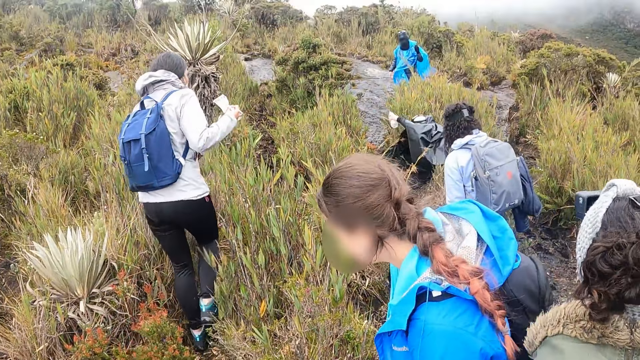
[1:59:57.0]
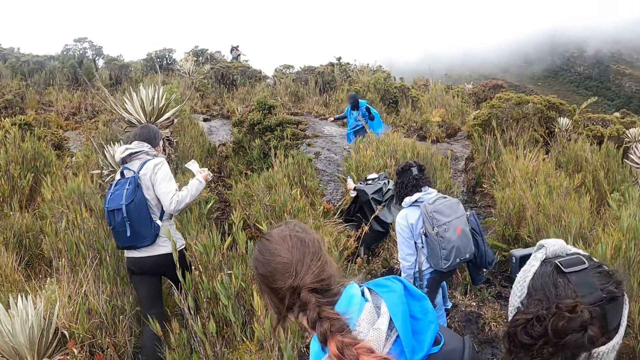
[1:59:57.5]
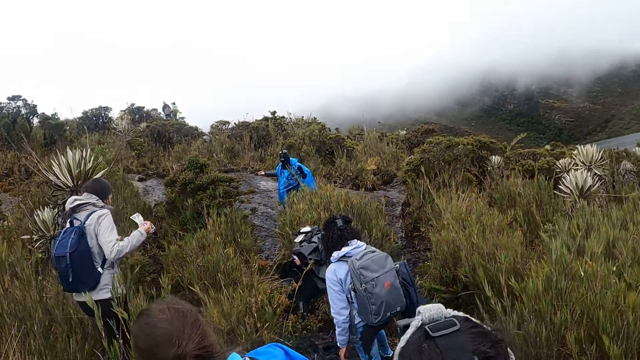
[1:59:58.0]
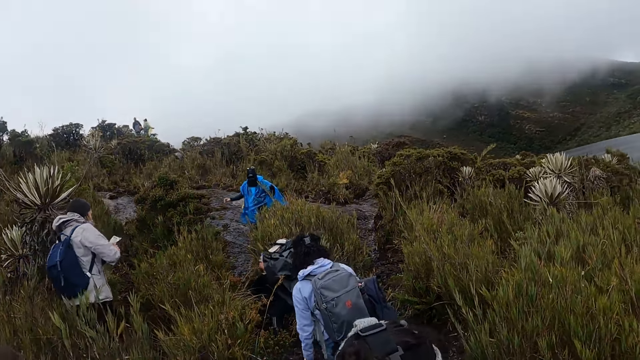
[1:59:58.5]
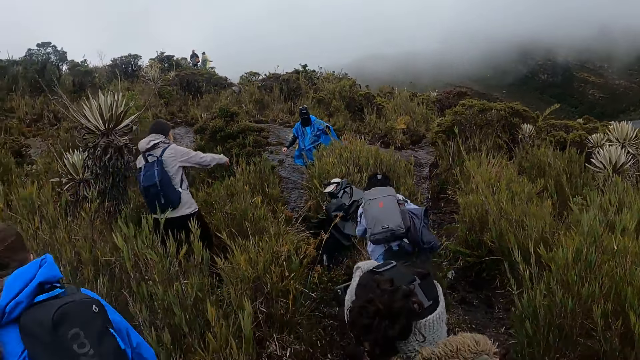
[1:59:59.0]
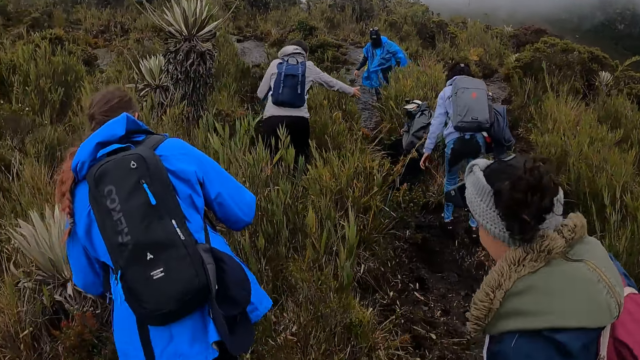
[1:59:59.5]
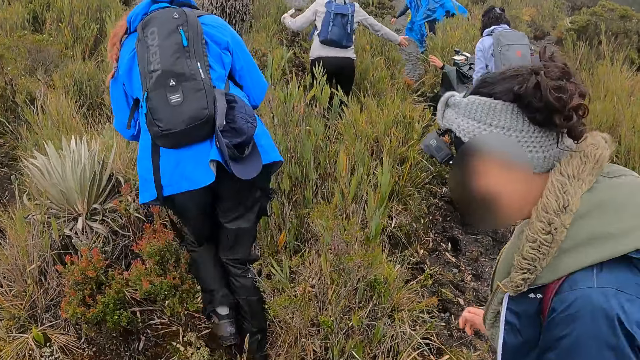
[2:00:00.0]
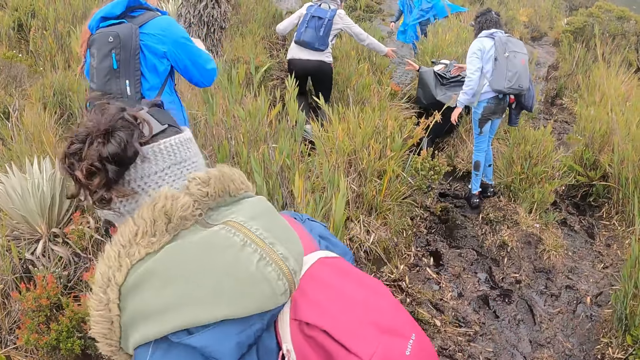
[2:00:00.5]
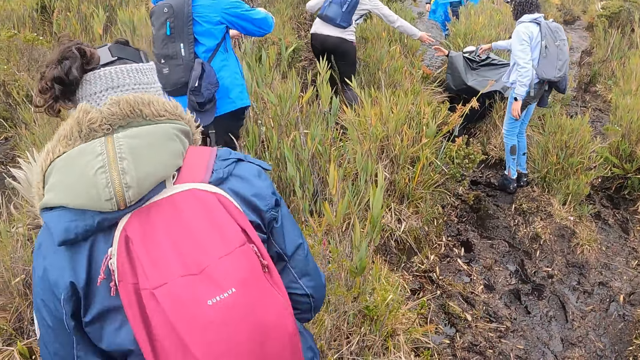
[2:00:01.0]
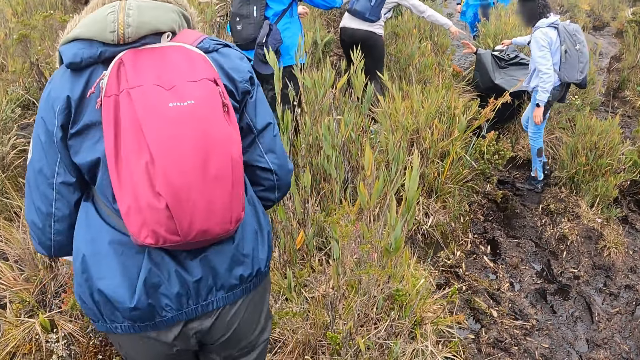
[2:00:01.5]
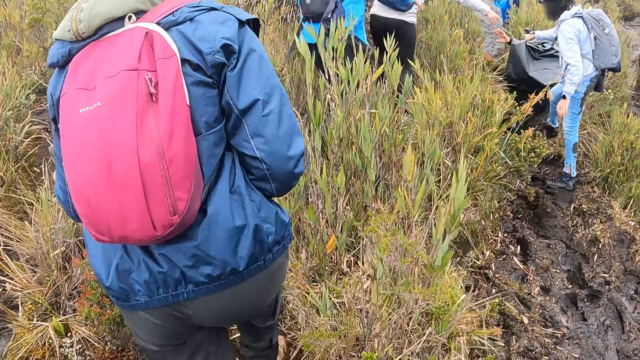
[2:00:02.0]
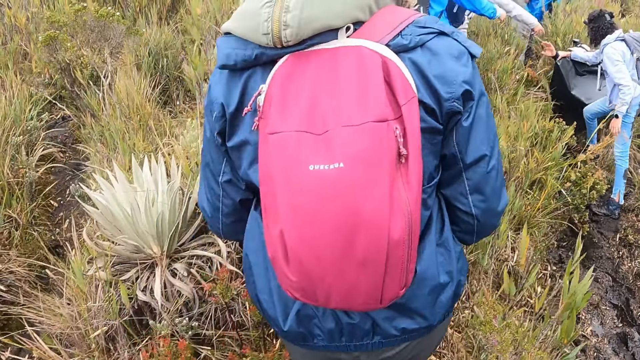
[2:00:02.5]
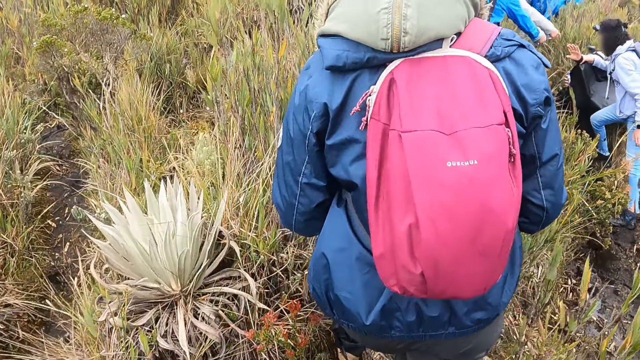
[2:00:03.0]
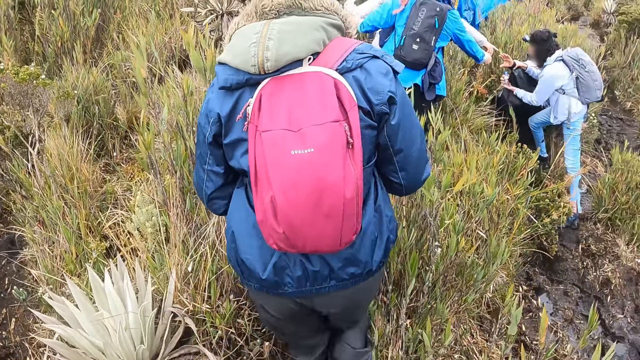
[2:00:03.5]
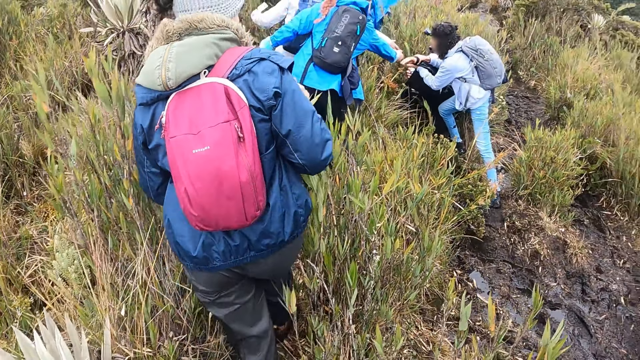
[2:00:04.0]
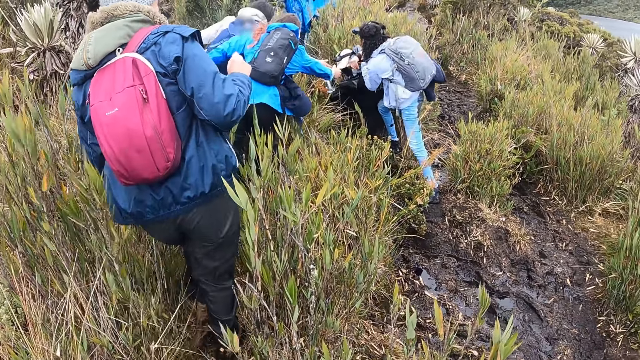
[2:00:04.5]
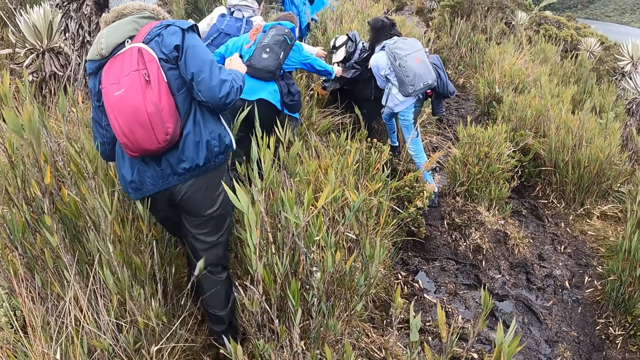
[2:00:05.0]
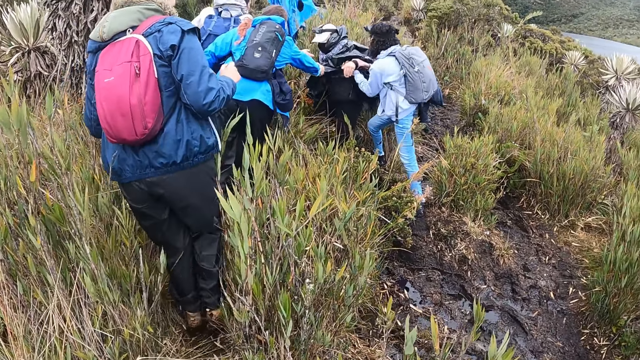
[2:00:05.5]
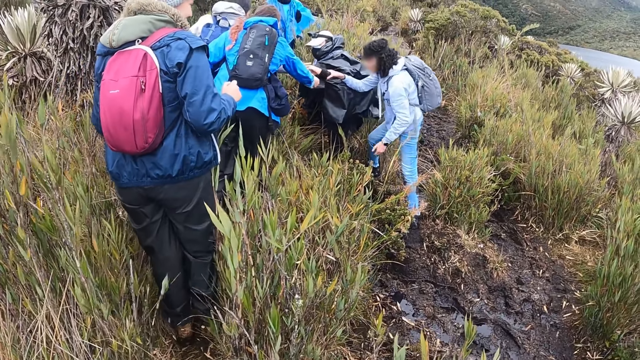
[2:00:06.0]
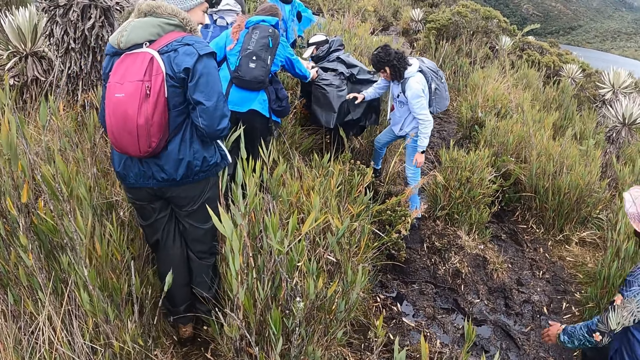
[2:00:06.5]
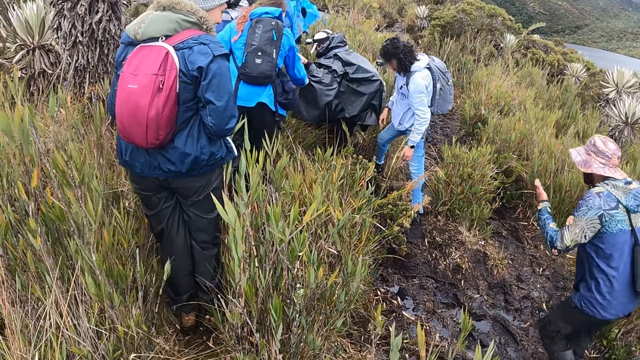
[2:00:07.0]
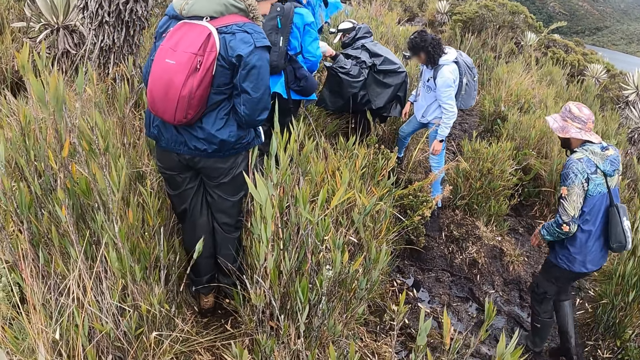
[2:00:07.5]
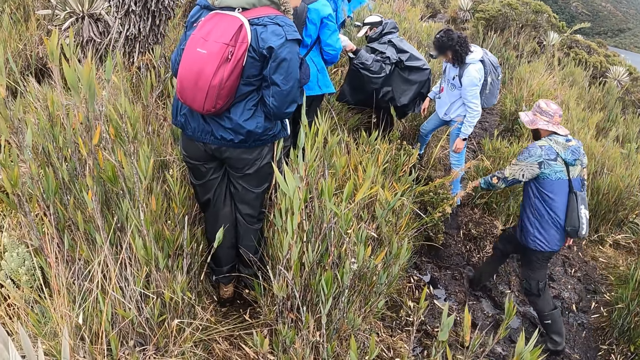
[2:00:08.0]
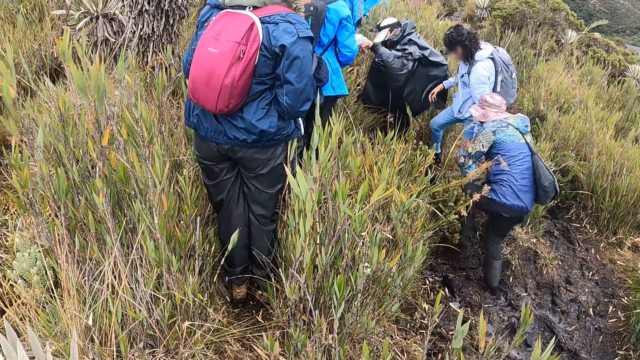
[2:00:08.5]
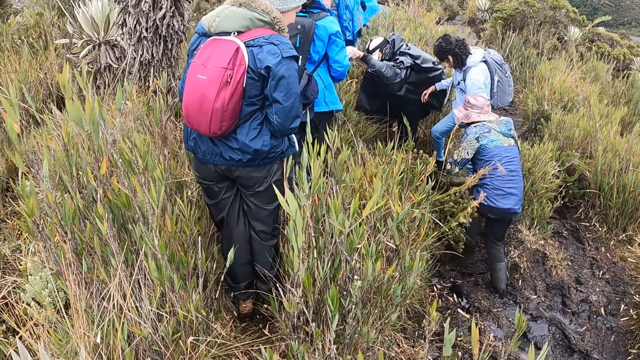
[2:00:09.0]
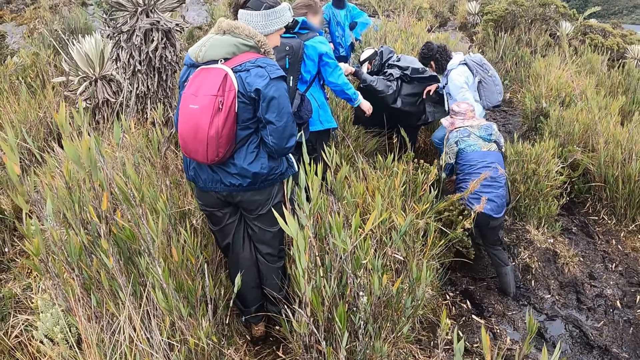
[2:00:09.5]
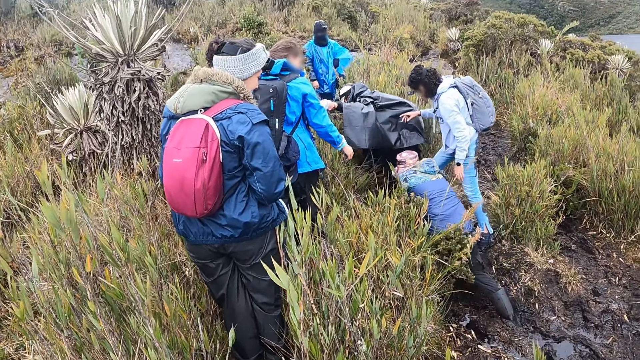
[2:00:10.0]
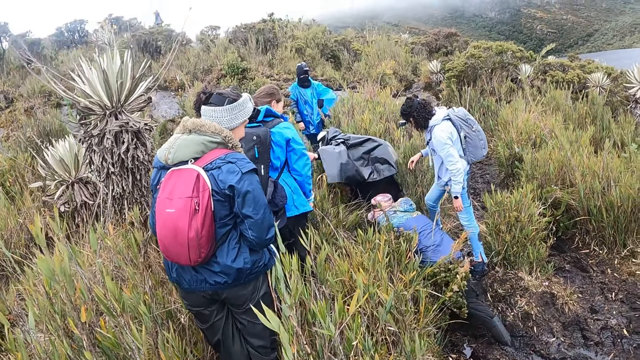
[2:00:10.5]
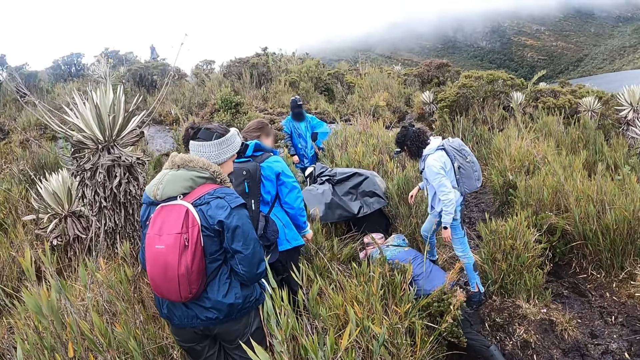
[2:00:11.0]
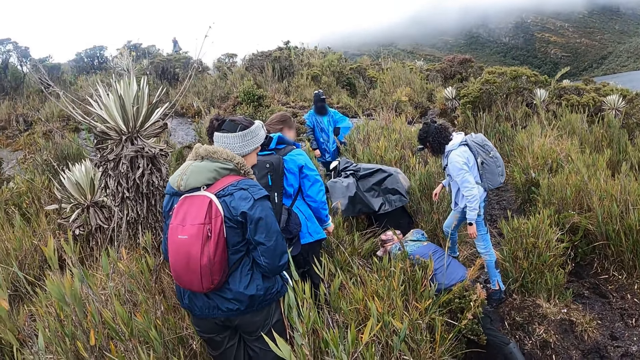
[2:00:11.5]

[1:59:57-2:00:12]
A woman falls on the ground. Another woman stretches her right hand towards the first woman. The first woman stretches her left hand towards the other woman. A lady pulls the first woman. The first woman holds the other woman's left hand with her right hand. A third woman, the second woman and a fourth woman pull the first woman from the ground. The third woman removes her left hand from the hand of the first woman. A man points his left hand towards the first woman. The man holds the left hand of the third woman with his right hand.

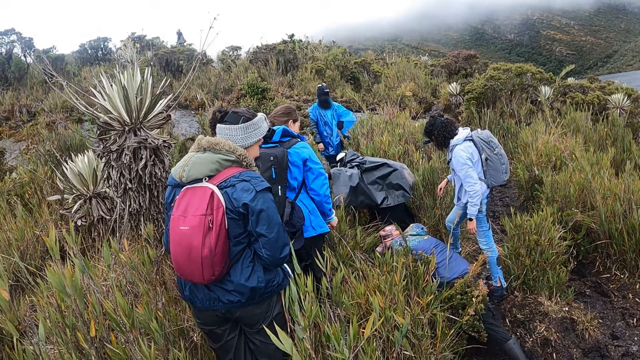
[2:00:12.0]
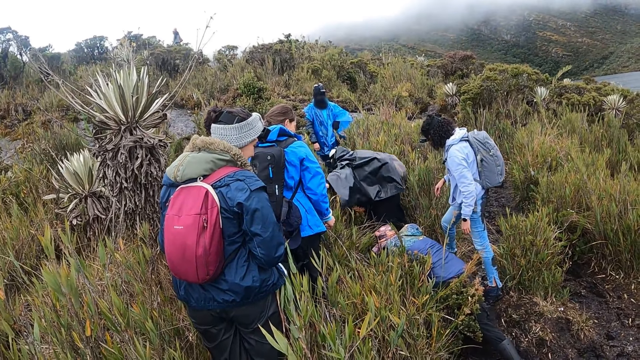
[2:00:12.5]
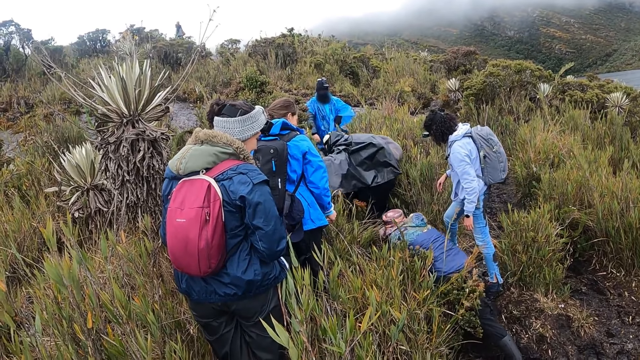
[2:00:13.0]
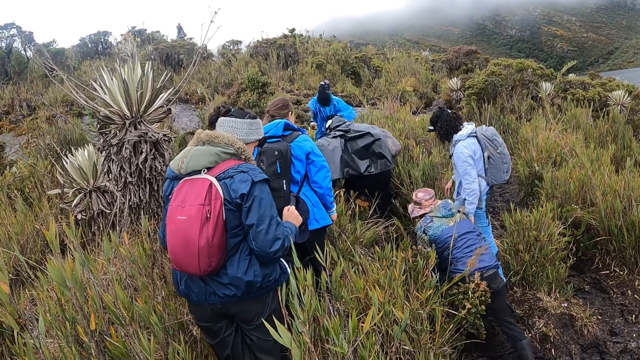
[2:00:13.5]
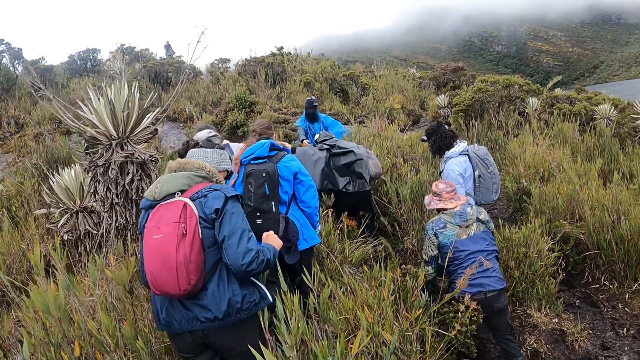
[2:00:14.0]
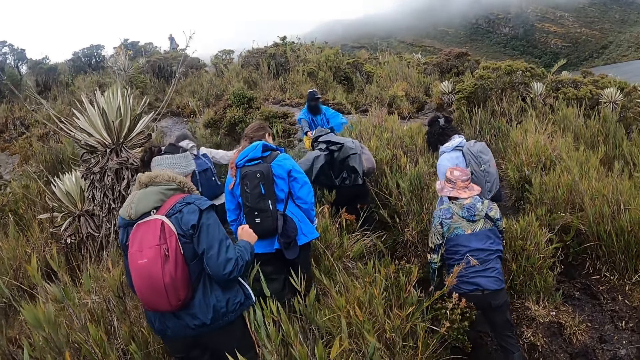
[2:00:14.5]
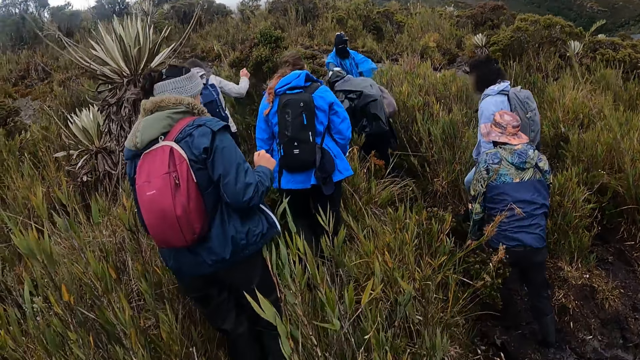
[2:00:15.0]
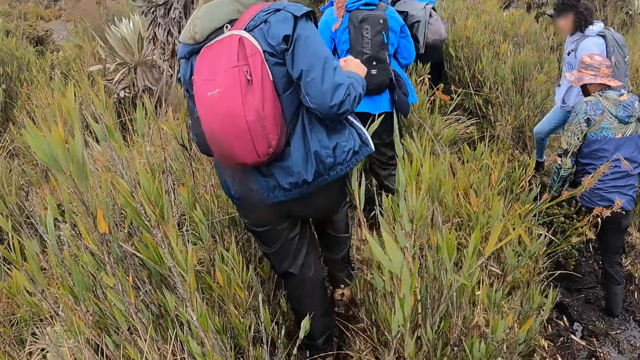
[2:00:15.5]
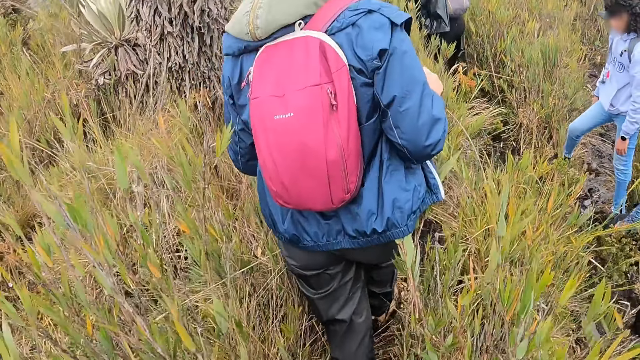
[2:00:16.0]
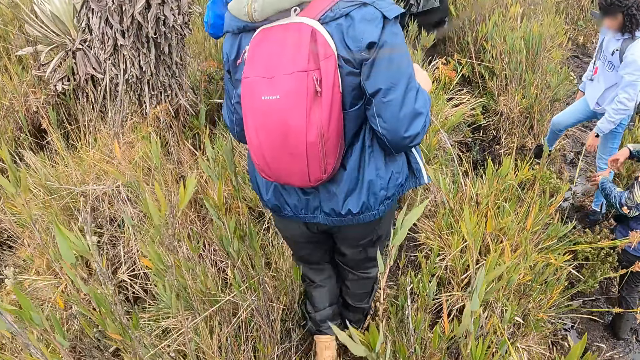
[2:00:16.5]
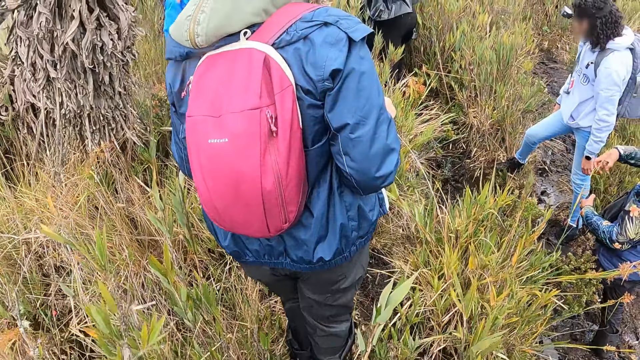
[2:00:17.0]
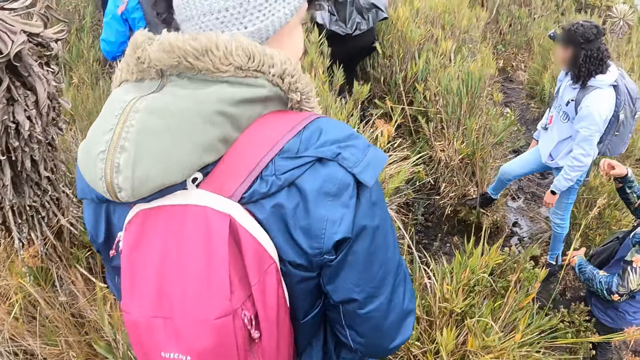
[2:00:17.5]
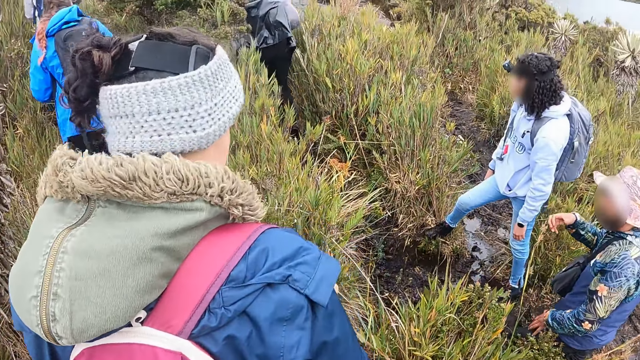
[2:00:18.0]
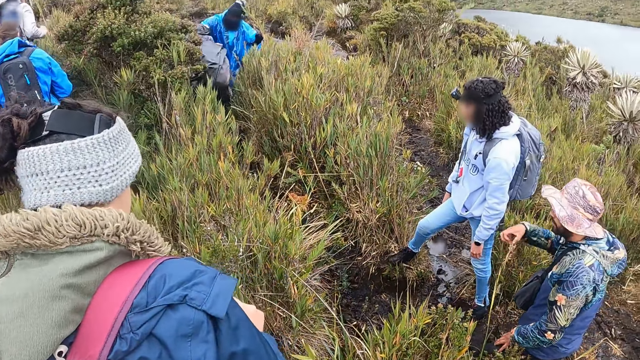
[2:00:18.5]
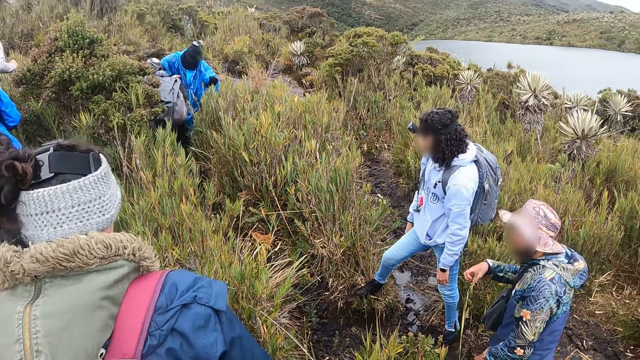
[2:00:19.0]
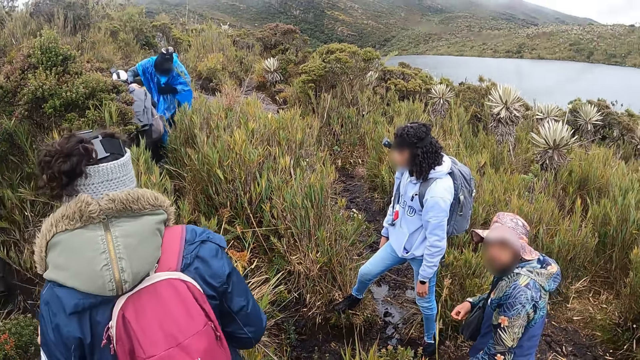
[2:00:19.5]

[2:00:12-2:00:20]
The man removes the left leg of the woman from the mud with his right hand. The man demonstrates to a group of people with his right hand.
